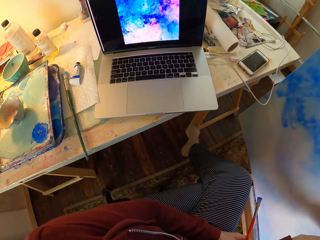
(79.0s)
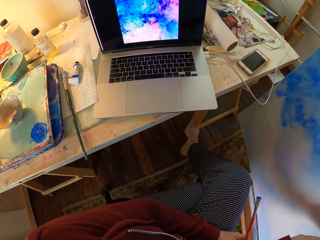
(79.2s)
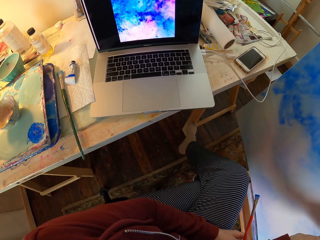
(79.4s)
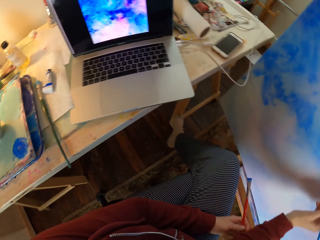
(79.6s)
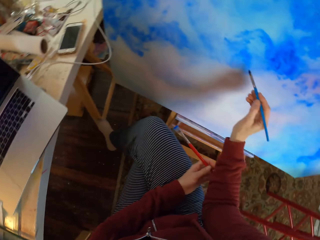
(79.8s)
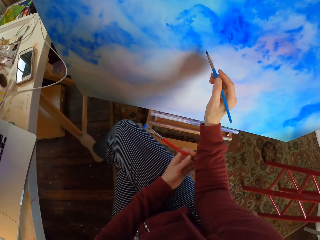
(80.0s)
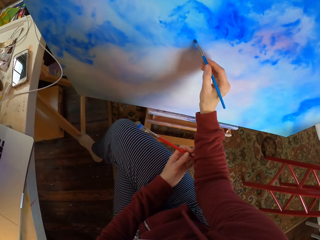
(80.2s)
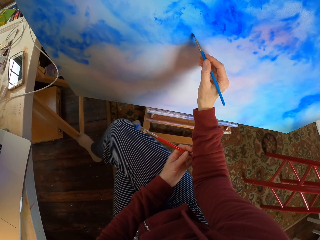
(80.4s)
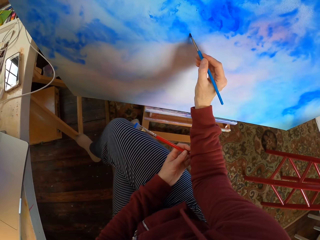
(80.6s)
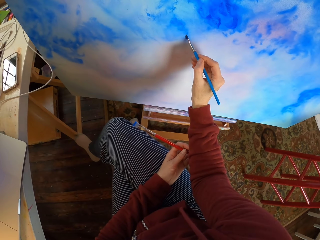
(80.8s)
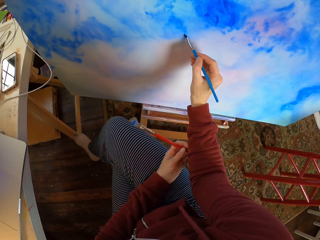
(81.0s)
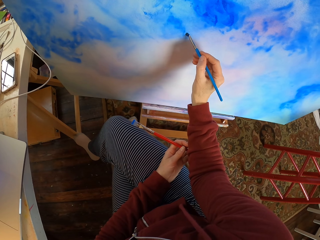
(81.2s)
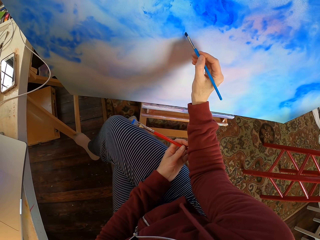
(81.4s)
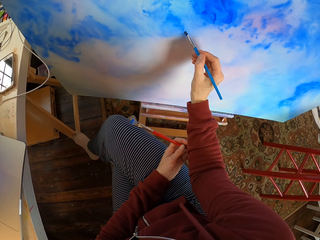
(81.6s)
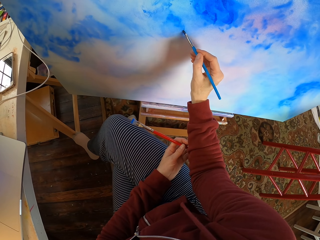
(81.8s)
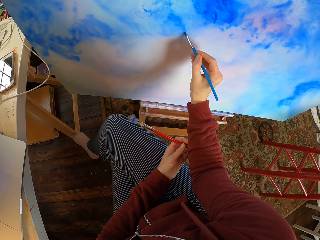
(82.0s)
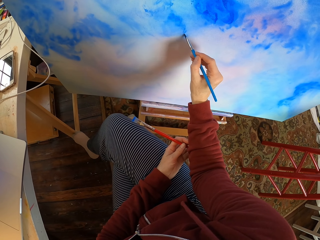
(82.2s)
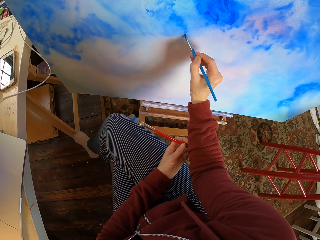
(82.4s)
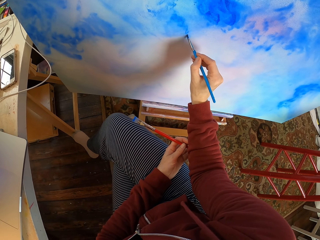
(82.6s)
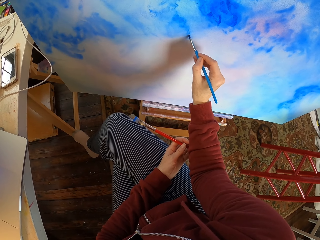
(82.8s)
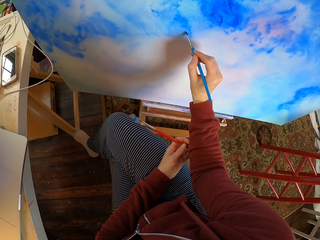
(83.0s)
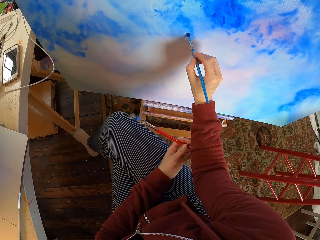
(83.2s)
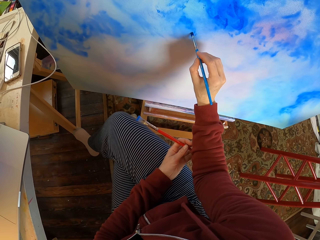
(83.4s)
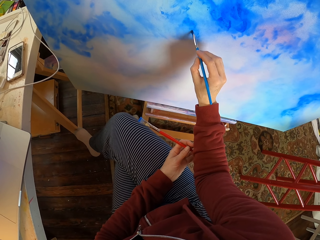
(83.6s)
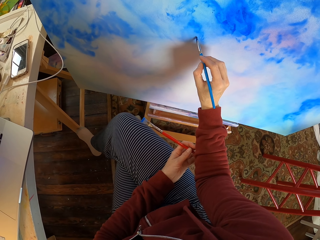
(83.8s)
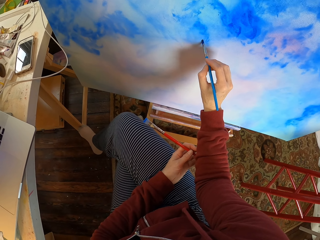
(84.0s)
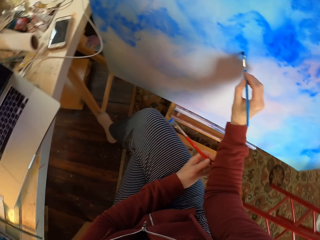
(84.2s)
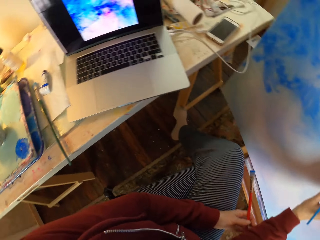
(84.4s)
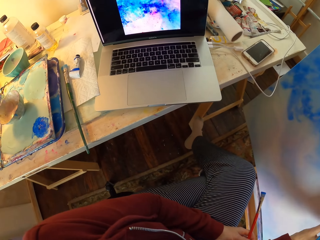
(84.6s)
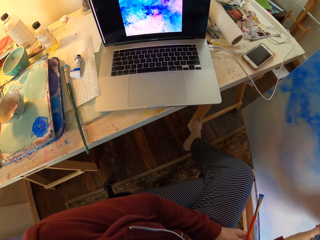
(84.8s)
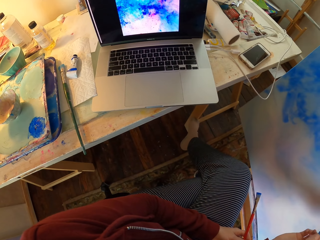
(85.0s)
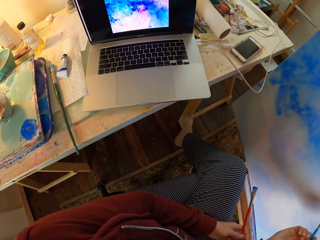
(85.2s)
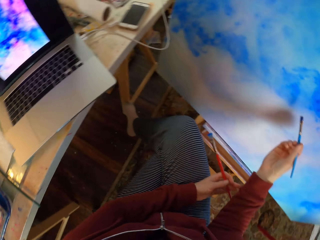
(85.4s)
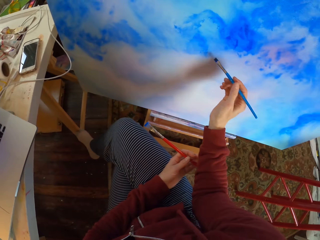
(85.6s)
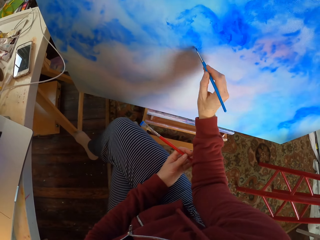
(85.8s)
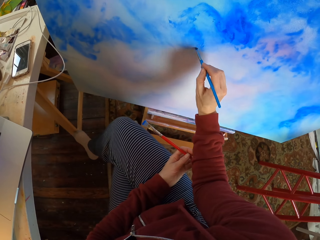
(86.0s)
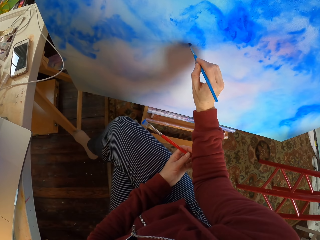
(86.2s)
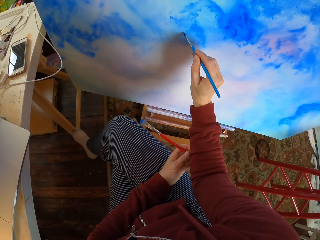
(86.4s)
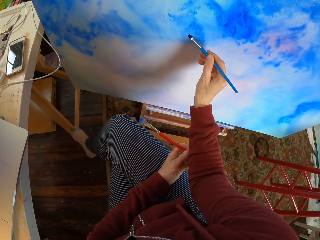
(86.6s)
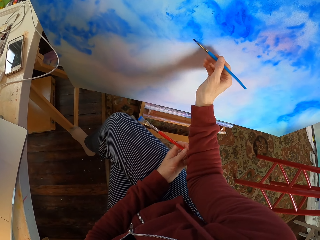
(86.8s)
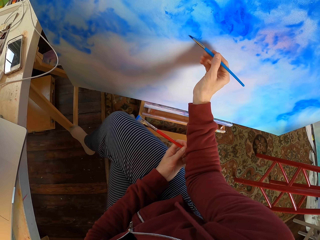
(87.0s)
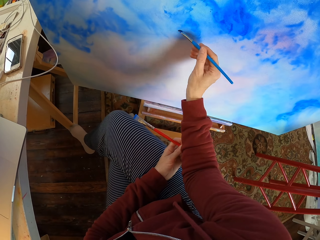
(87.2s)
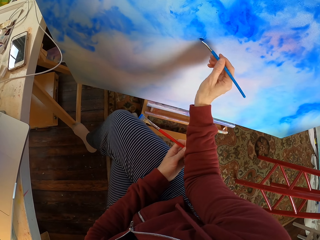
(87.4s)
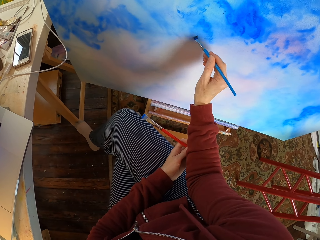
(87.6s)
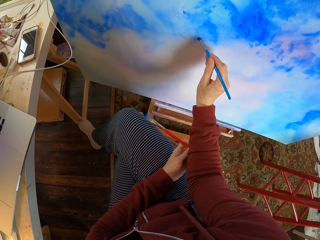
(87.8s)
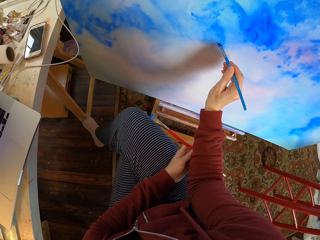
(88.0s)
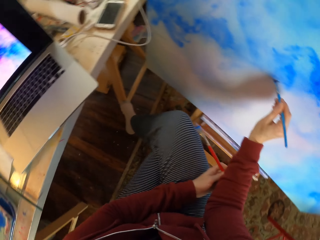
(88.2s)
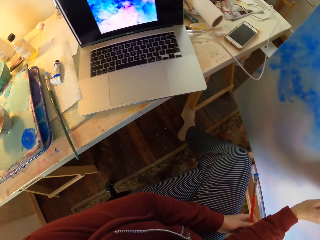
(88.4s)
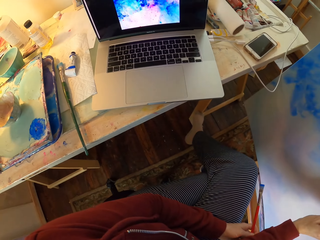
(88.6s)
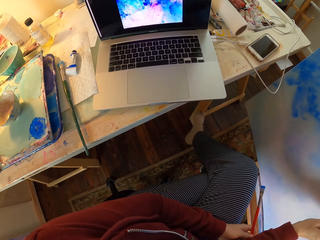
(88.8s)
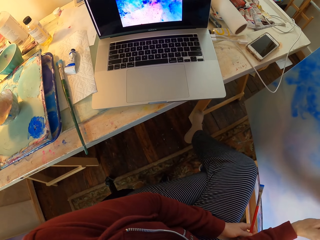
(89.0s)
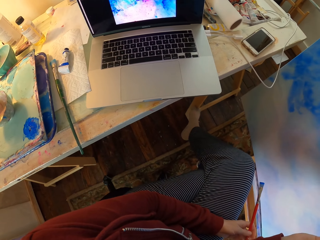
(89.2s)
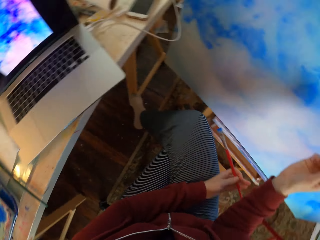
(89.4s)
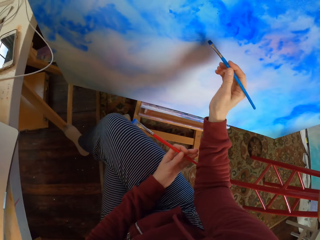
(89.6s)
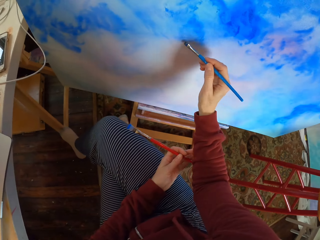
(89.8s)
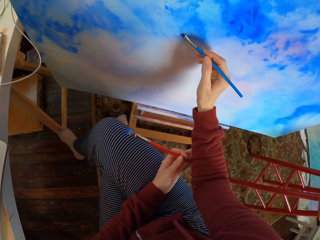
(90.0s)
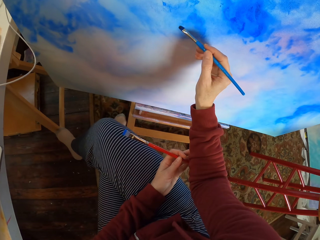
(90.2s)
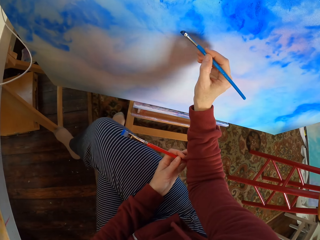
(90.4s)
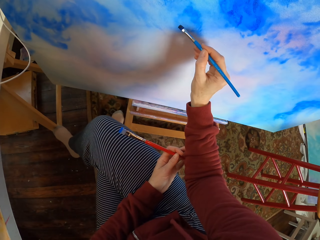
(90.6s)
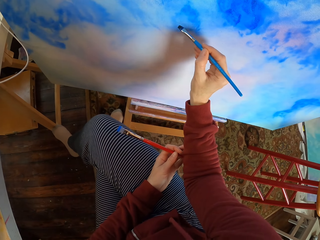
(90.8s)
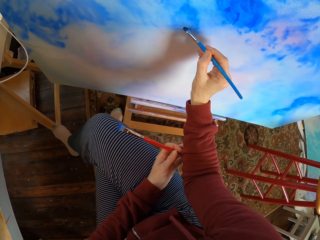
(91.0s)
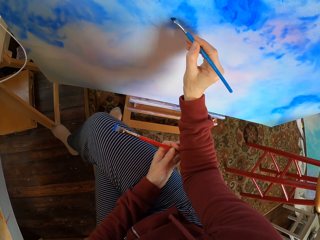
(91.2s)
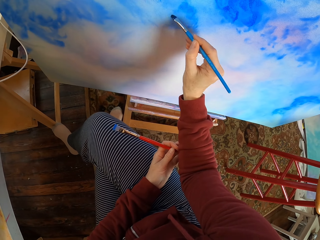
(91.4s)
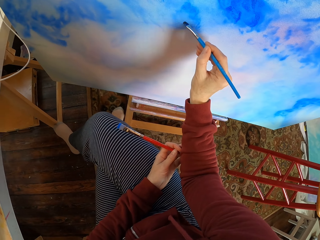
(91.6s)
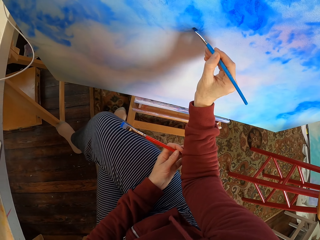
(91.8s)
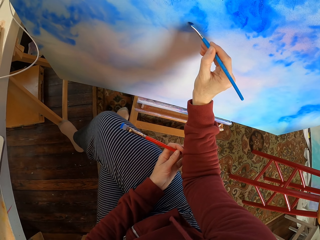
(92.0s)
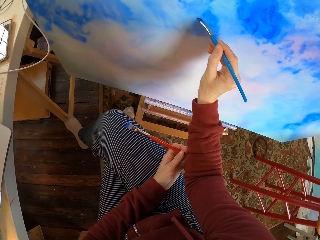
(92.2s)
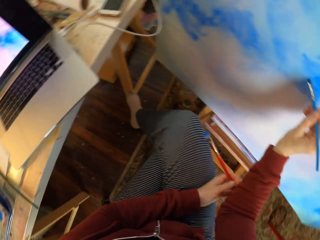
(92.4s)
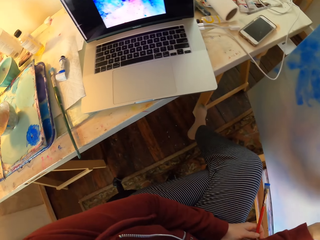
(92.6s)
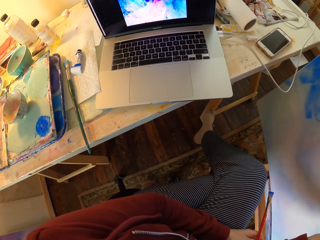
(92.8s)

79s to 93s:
The camera wearer looks at the laptop. They paint the decoration. They look at the laptop. They paint the decoration. They look at the laptop. They paint the decoration.

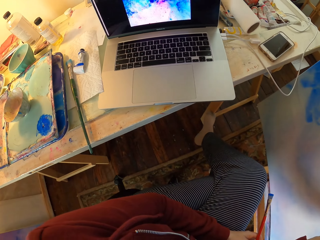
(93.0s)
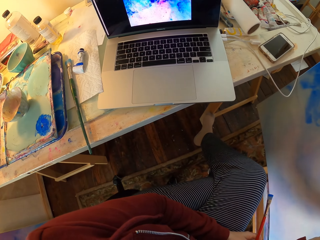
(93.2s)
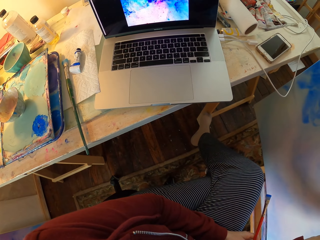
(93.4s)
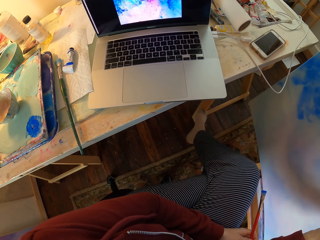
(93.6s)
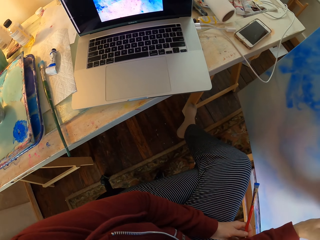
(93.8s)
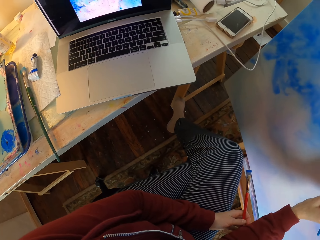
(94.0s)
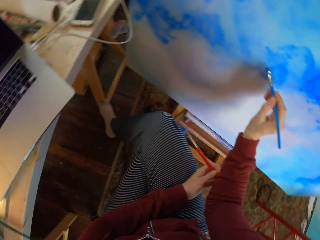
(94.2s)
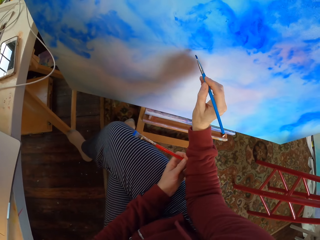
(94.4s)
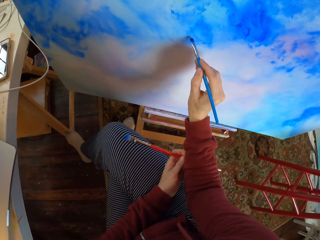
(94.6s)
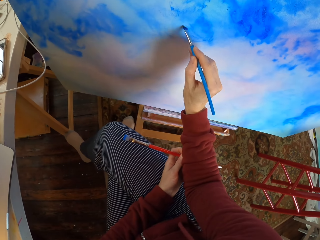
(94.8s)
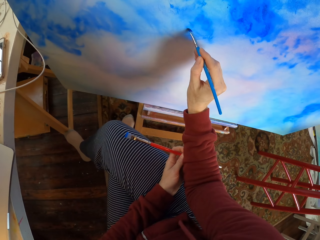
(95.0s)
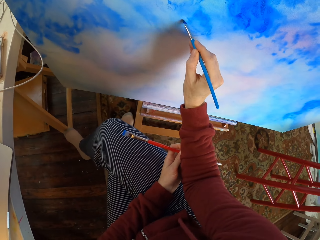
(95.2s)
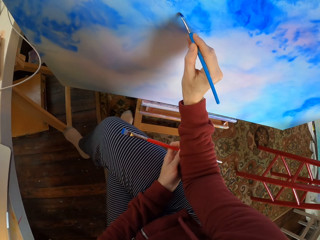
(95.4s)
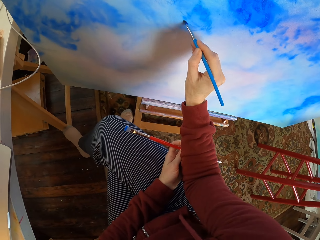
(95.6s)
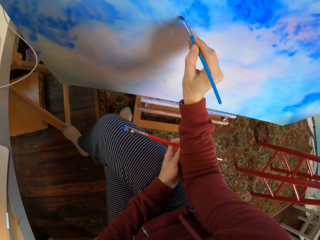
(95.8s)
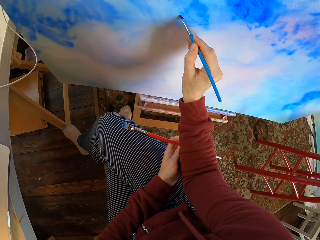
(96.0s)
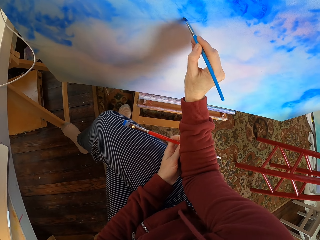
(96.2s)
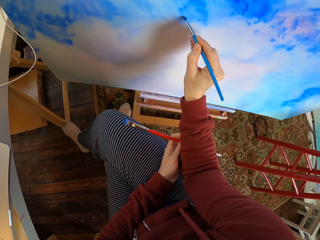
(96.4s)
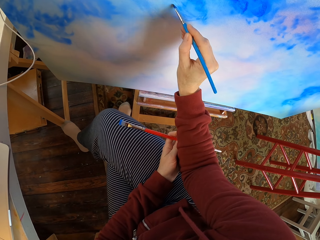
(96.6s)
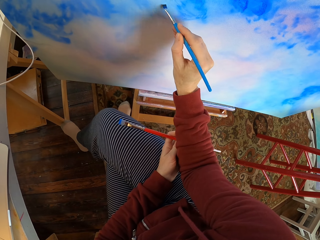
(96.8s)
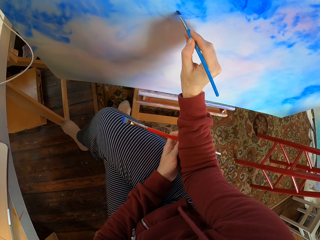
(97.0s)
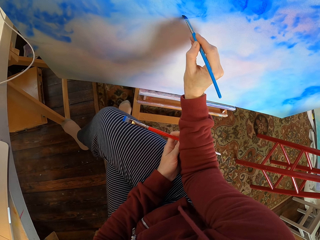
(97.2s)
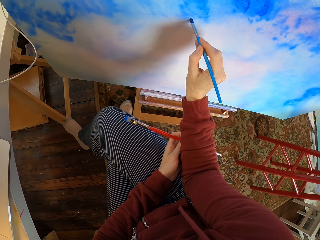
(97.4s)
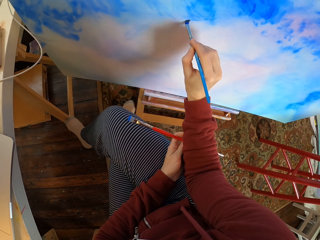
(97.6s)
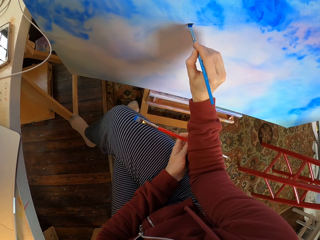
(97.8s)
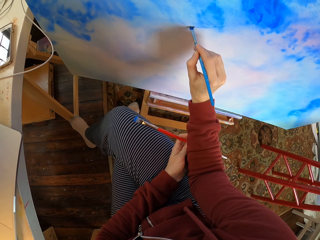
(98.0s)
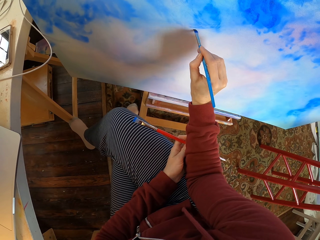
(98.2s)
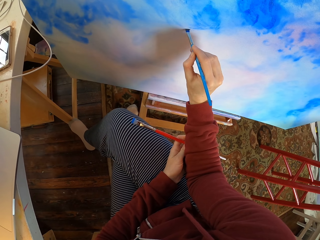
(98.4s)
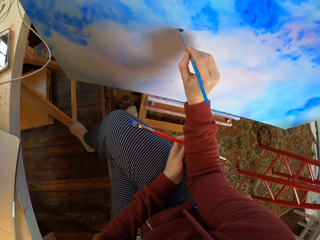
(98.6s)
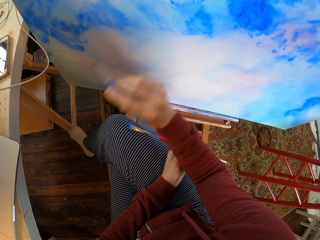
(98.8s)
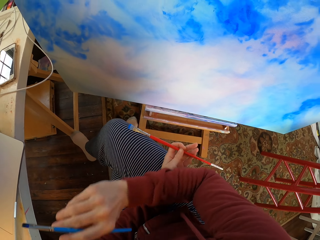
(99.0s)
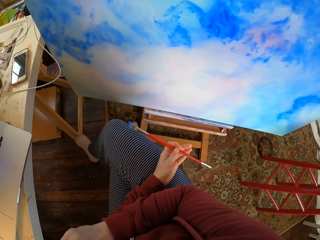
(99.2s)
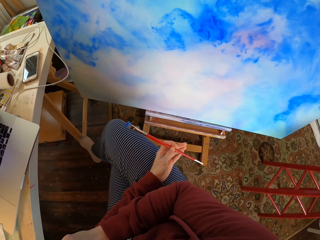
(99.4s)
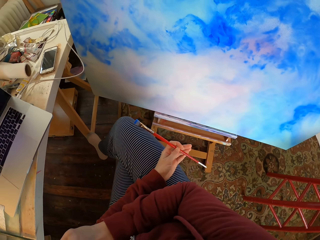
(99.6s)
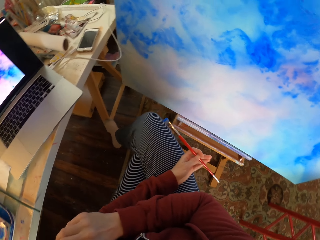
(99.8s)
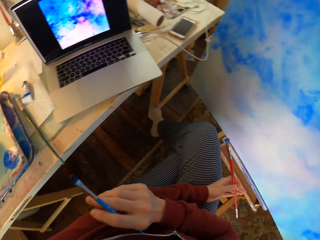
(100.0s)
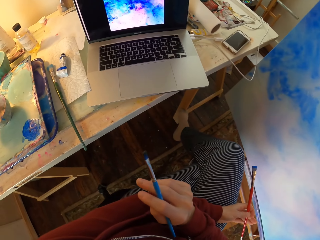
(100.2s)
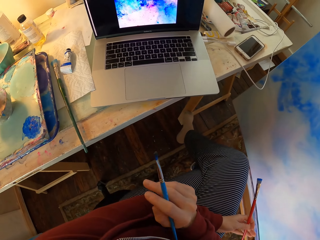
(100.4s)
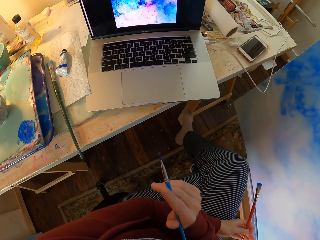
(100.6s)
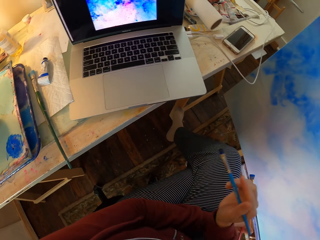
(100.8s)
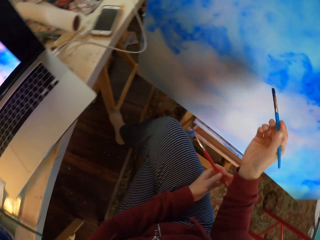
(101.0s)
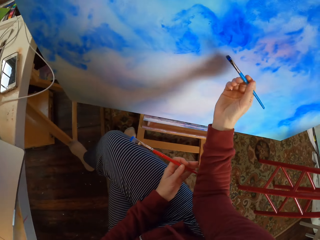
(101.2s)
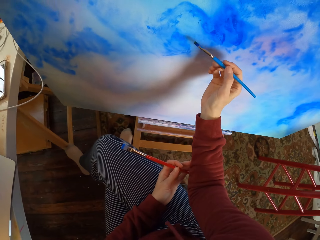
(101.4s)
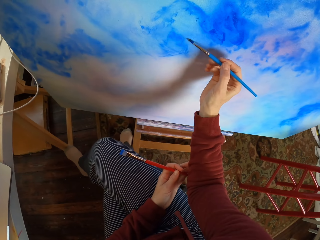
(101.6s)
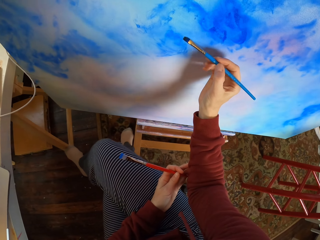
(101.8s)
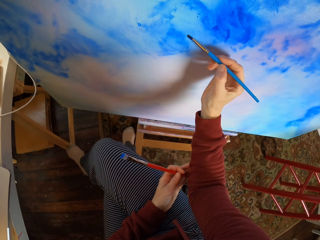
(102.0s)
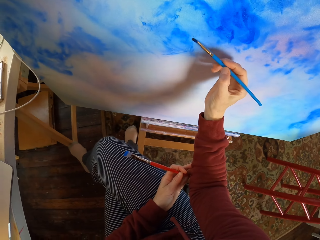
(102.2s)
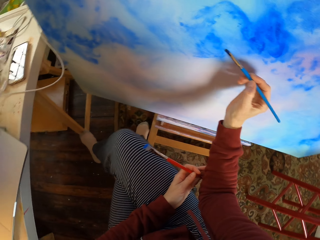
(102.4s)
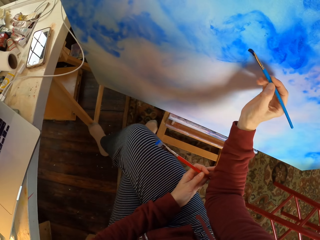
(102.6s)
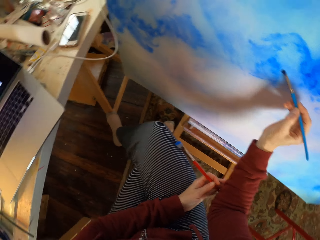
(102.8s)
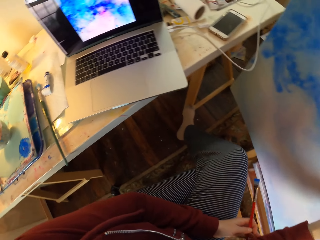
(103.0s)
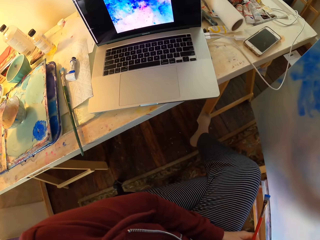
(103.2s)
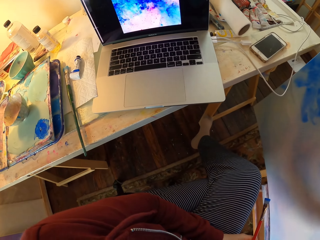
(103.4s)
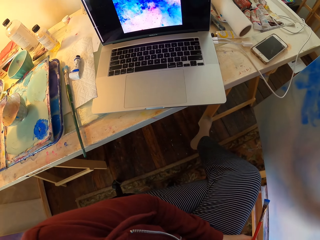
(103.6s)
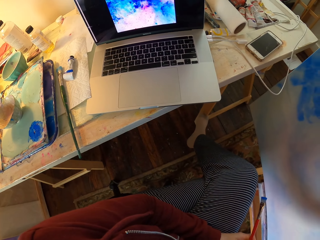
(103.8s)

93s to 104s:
The camera wearer looks at the laptop. They paint the decoration. They hold the brush. They look at the laptop. They paint the decoration. They look at the laptop.
